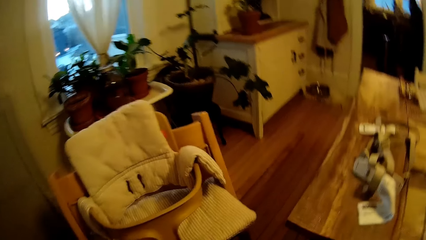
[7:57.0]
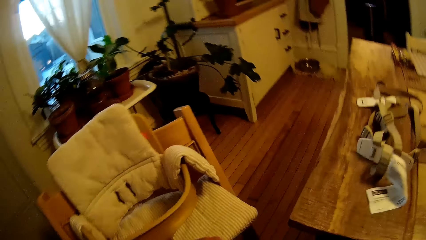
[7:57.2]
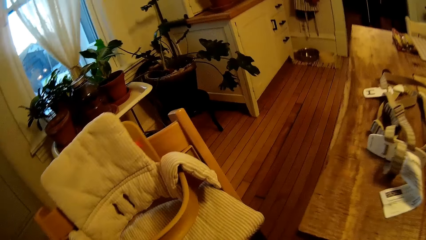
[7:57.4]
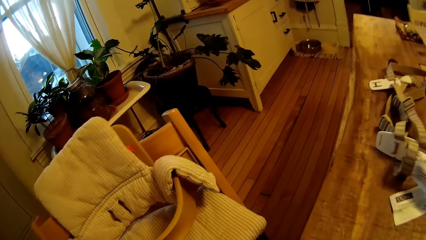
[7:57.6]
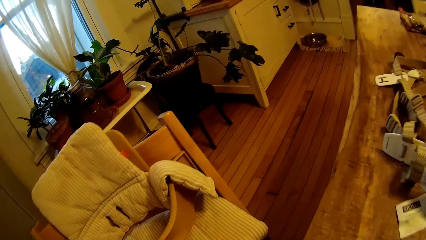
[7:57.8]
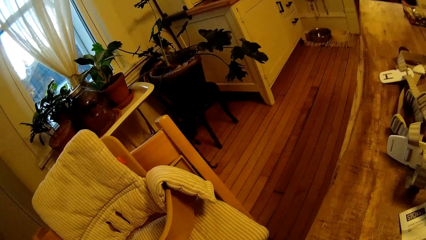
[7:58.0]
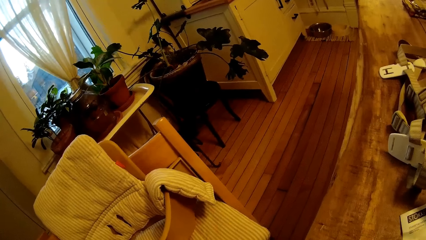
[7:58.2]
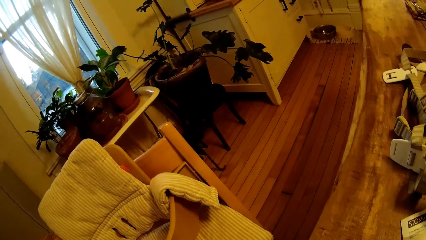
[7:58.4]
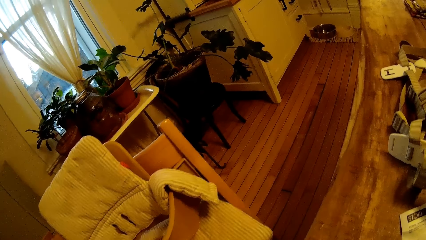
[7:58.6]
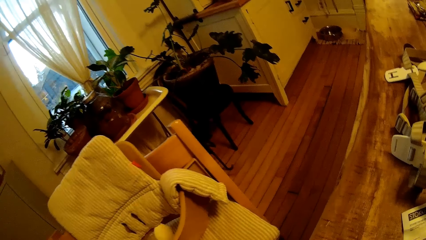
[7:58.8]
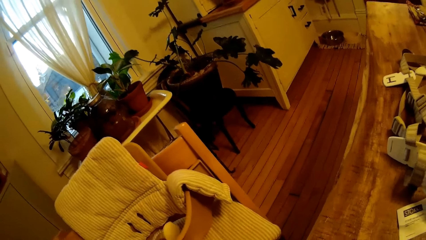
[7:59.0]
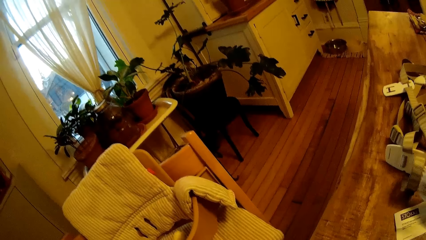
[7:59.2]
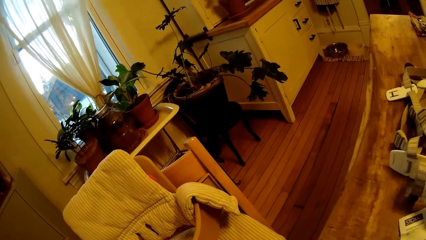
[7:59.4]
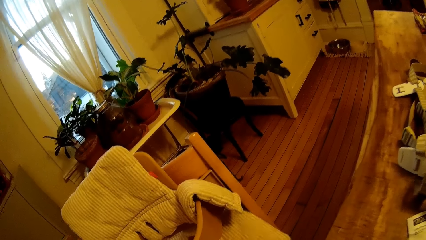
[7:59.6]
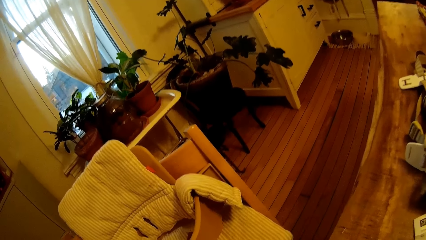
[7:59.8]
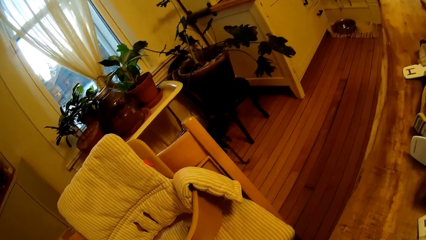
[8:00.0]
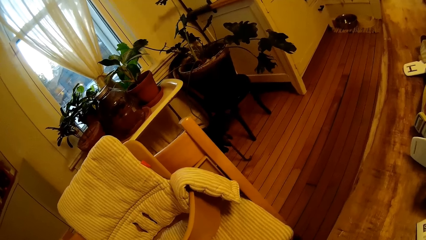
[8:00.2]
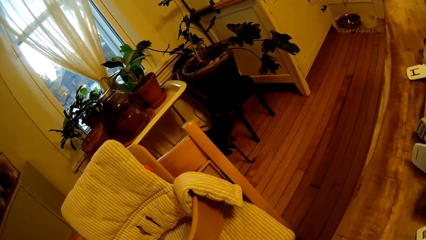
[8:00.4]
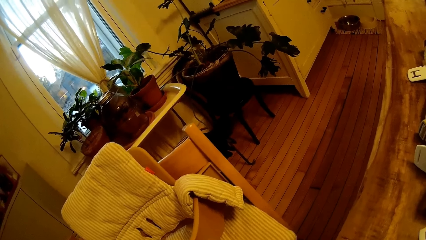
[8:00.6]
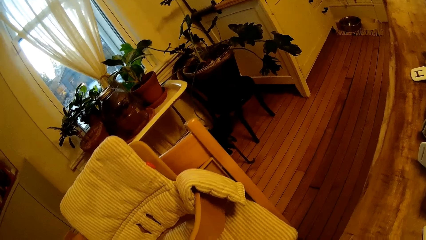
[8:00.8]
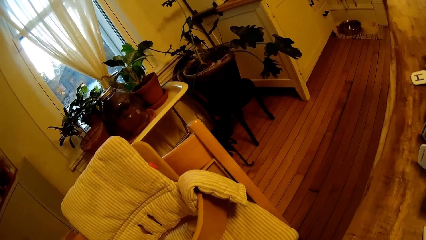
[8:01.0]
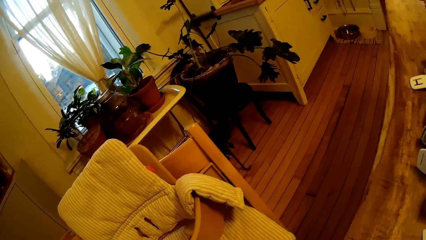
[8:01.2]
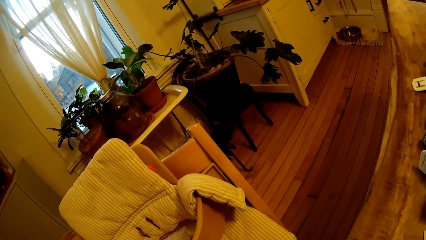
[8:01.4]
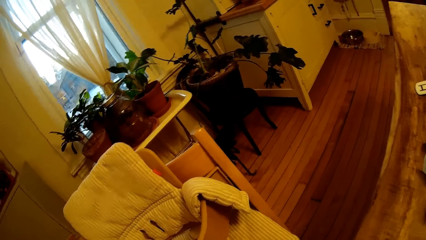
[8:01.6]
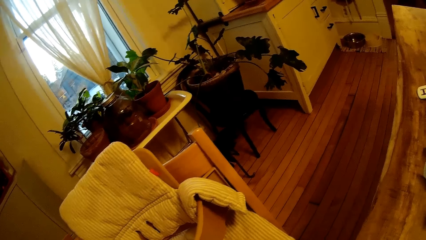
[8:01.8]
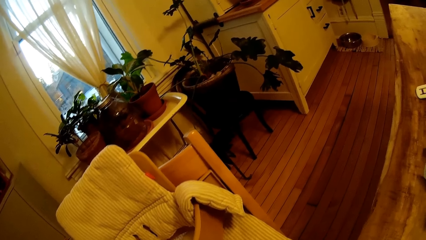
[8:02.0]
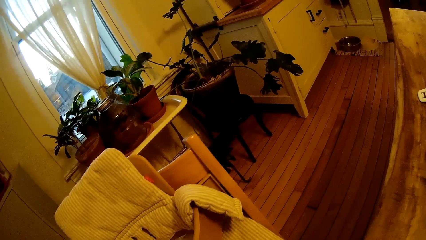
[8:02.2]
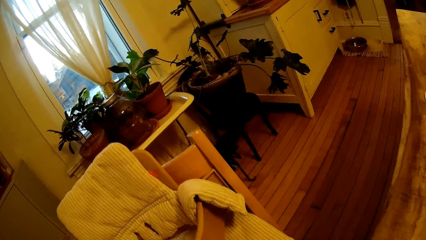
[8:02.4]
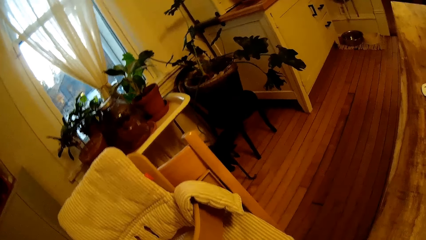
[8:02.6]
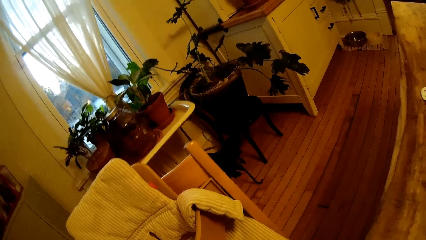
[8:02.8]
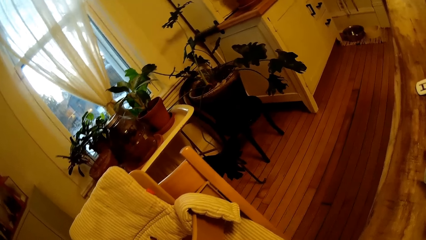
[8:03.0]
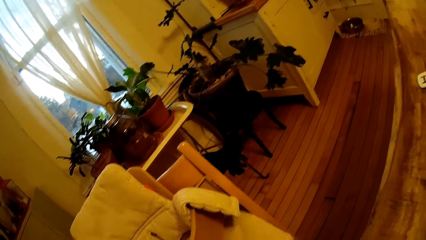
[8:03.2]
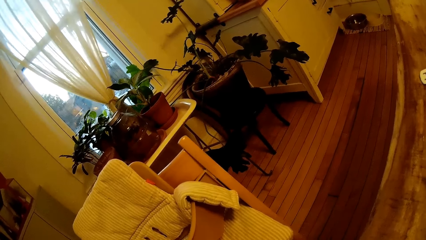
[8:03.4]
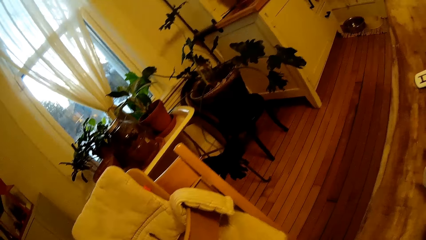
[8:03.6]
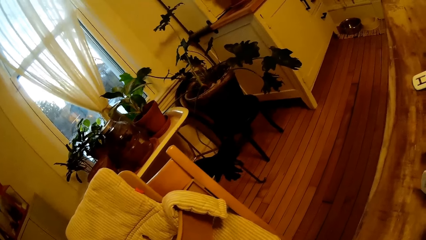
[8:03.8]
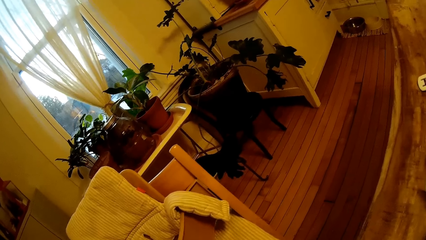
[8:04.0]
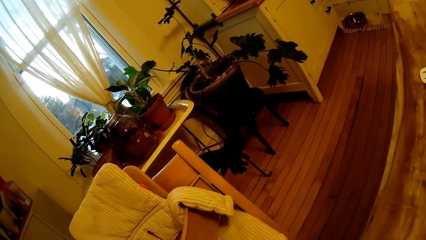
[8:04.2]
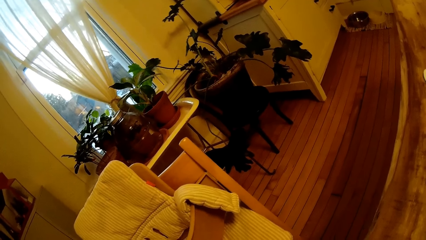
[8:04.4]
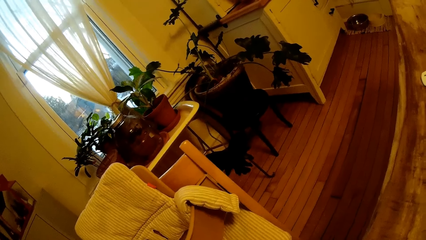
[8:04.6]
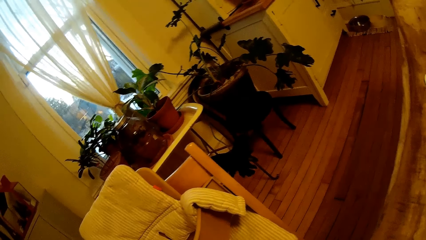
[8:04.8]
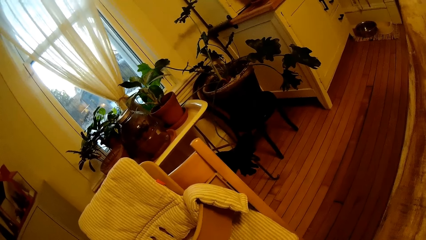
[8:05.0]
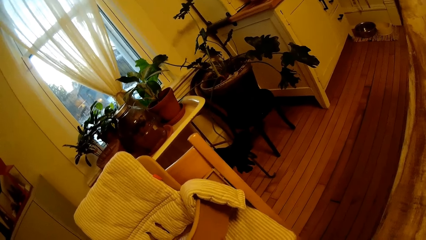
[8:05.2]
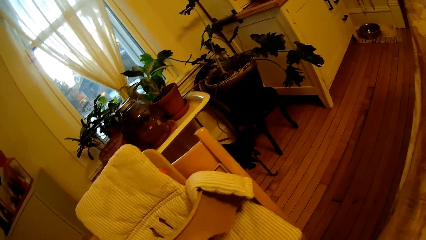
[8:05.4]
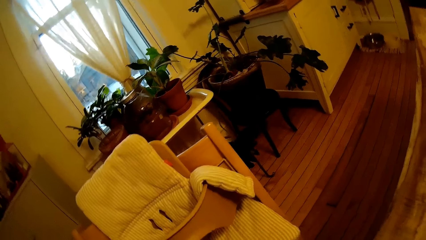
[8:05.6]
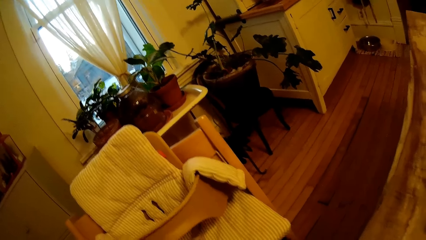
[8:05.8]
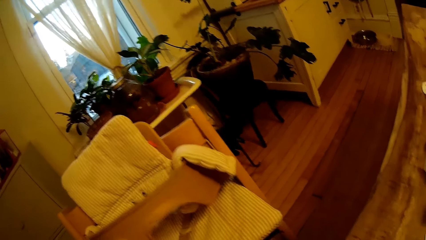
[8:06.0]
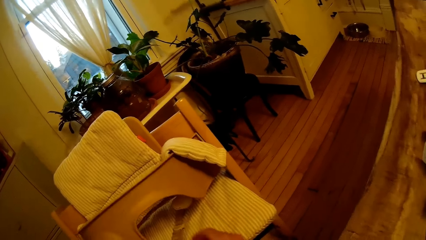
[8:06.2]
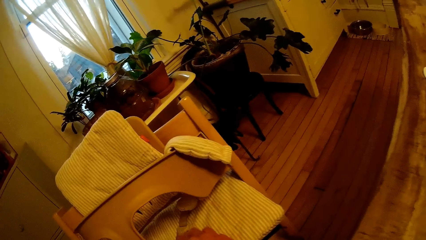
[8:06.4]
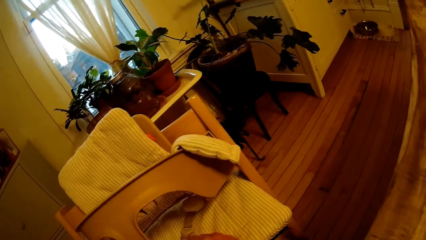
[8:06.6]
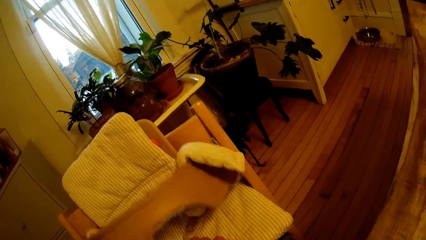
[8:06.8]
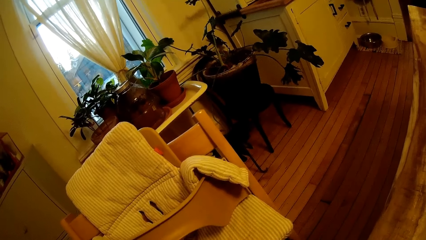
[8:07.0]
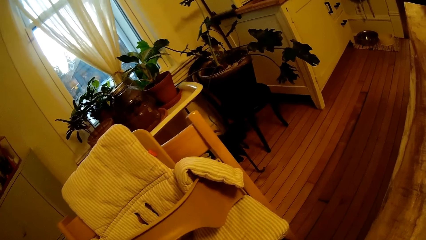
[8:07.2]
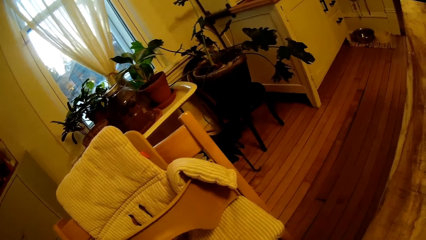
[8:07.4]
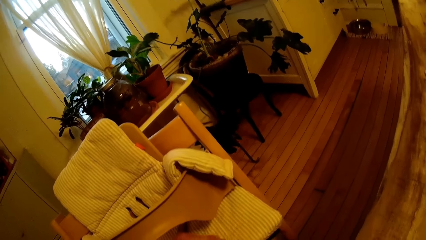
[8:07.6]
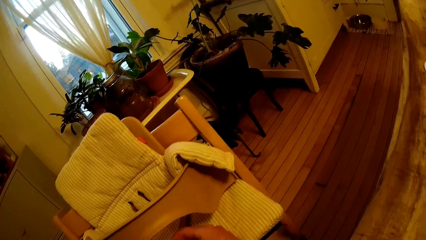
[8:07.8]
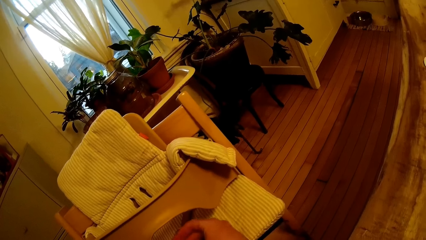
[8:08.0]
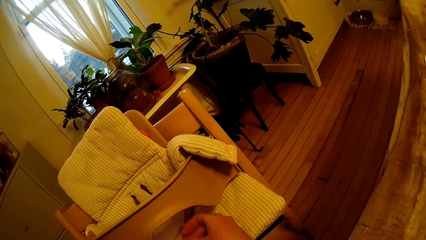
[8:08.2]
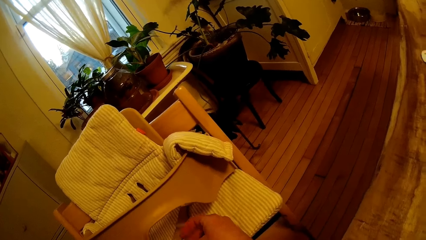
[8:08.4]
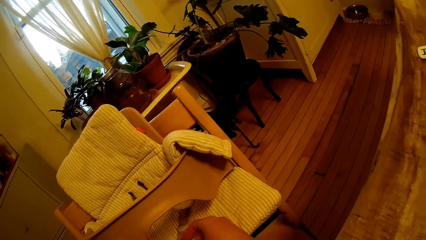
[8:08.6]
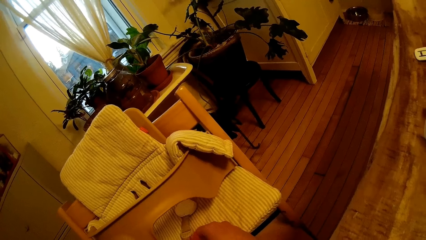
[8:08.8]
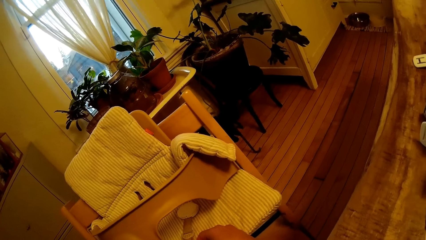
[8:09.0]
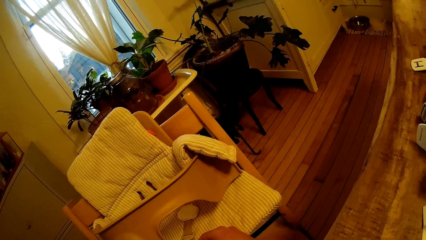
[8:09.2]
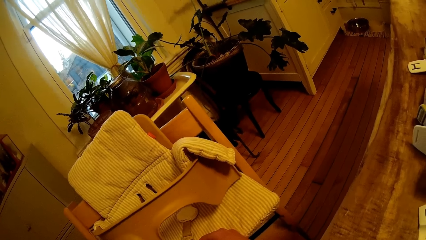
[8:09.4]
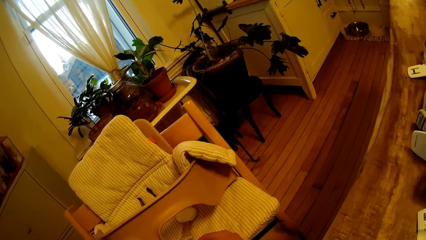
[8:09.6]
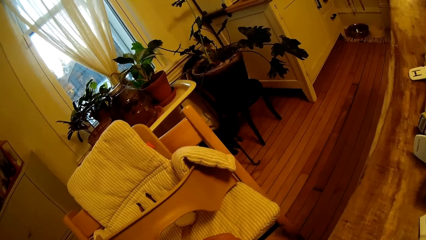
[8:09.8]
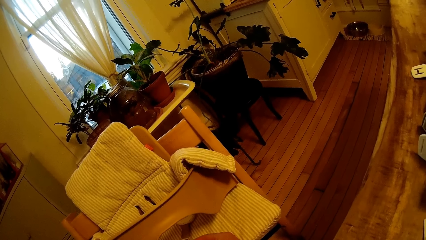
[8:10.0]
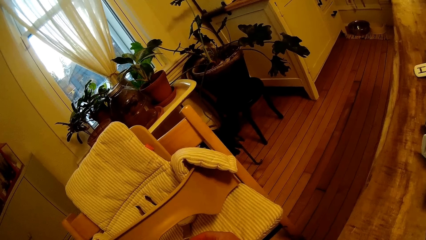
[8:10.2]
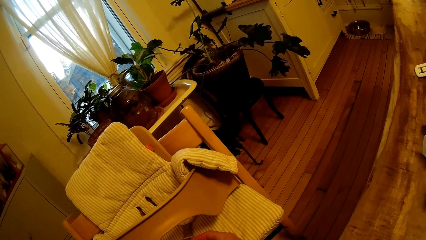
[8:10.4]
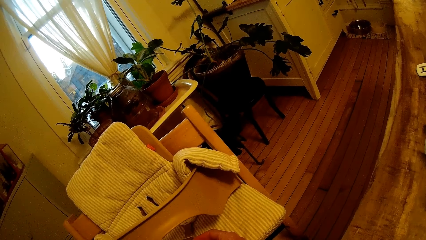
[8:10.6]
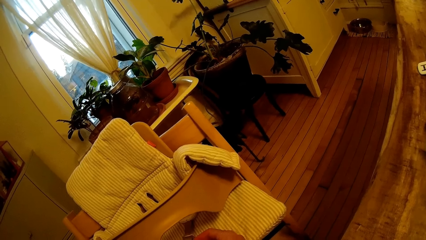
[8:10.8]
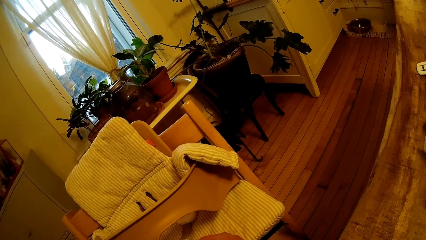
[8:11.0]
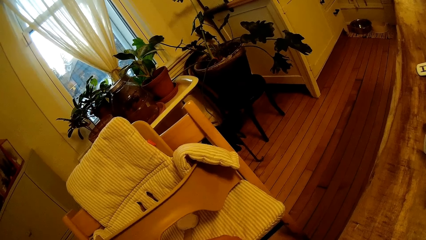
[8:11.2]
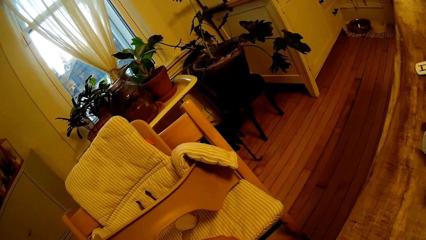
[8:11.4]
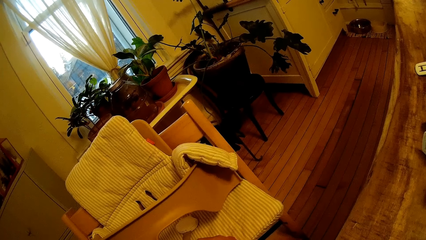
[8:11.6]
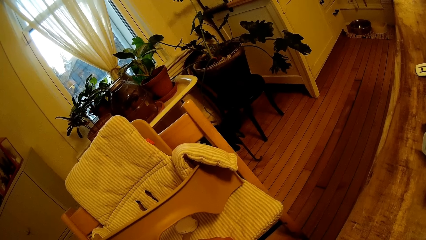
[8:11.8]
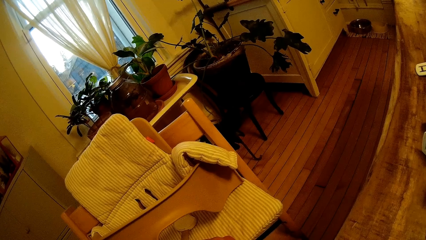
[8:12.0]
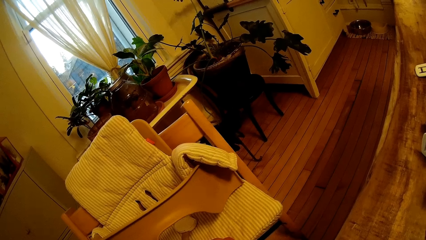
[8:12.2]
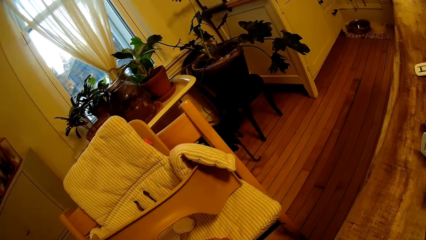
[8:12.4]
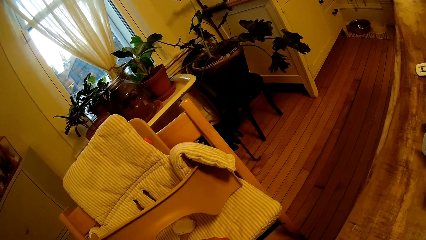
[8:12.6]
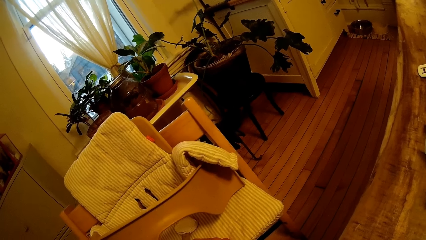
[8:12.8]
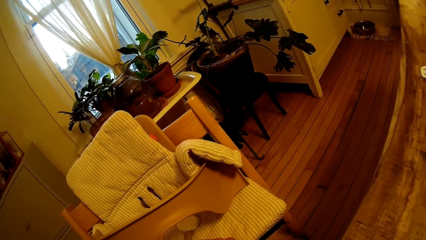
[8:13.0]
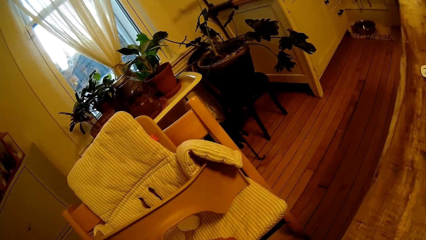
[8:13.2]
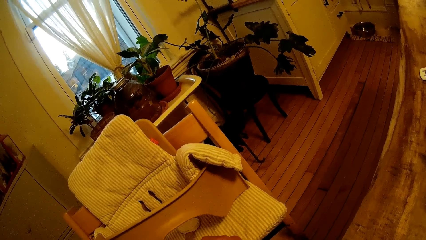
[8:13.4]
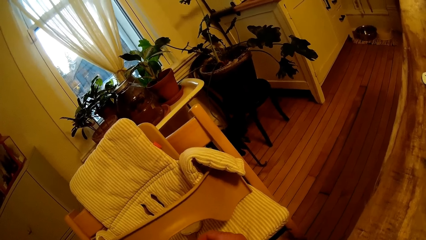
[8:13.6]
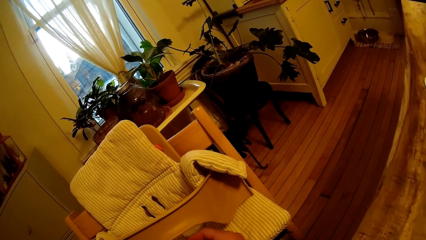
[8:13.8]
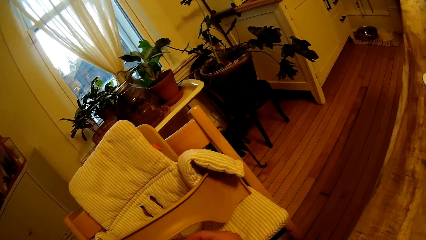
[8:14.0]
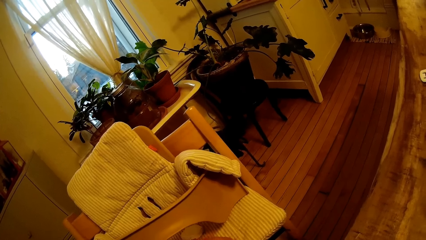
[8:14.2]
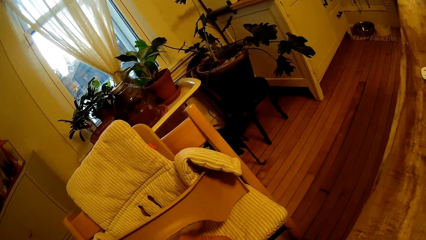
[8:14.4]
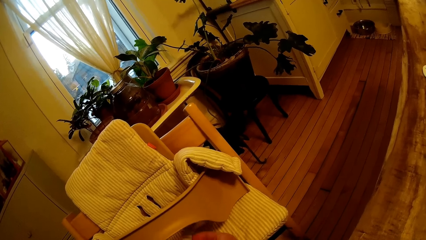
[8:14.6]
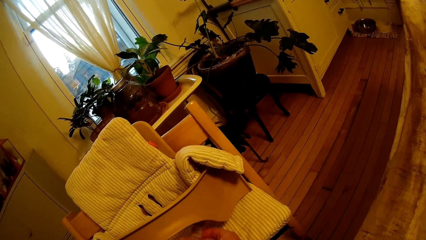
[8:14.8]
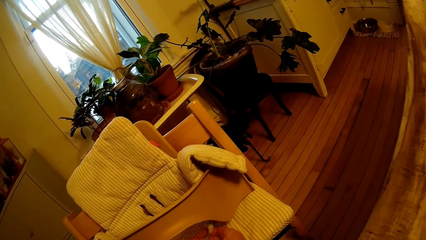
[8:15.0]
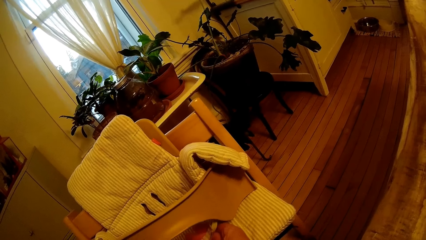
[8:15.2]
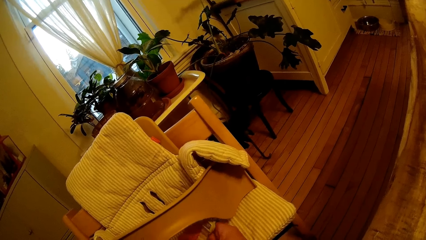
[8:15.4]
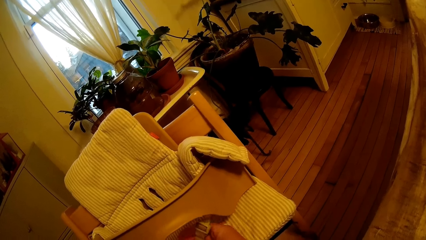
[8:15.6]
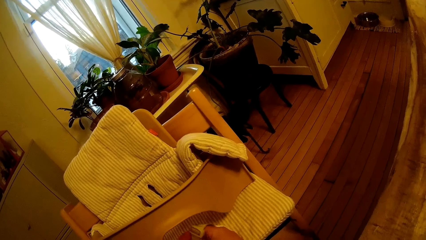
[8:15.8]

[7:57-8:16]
The camera wearer connects the belts on the baby seat. He removes the seat of the high chair with his left hand. He holds the strap on the high chair with his right hand.
